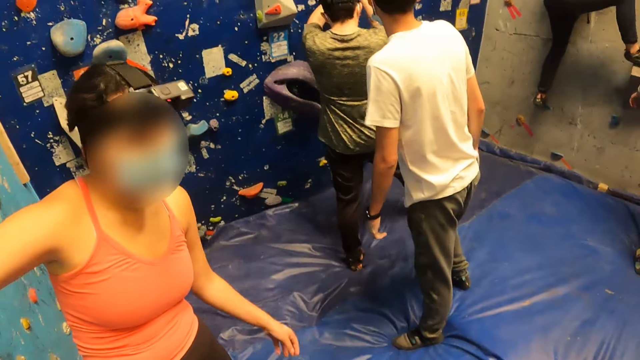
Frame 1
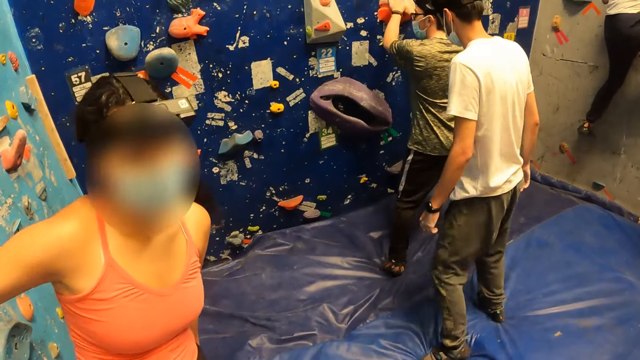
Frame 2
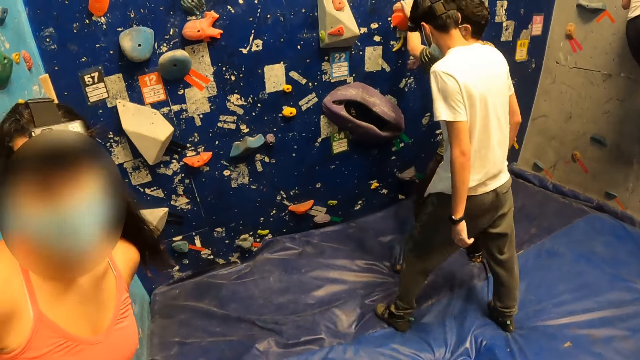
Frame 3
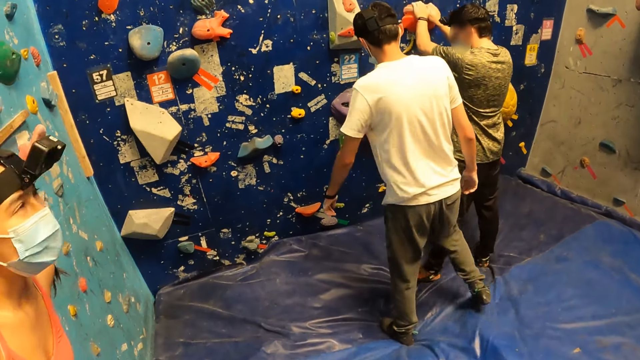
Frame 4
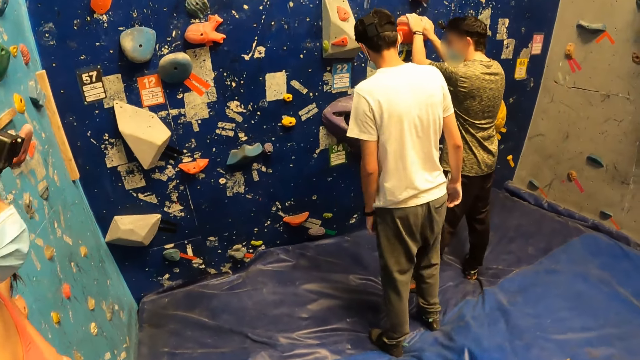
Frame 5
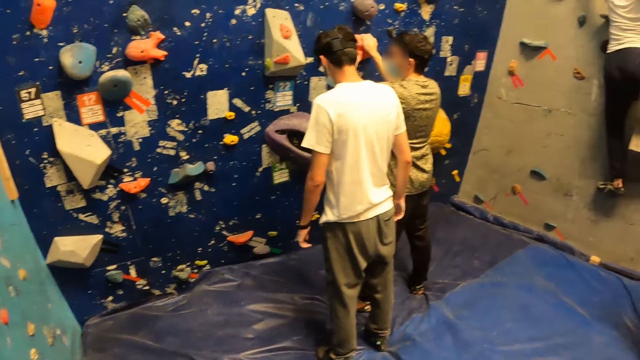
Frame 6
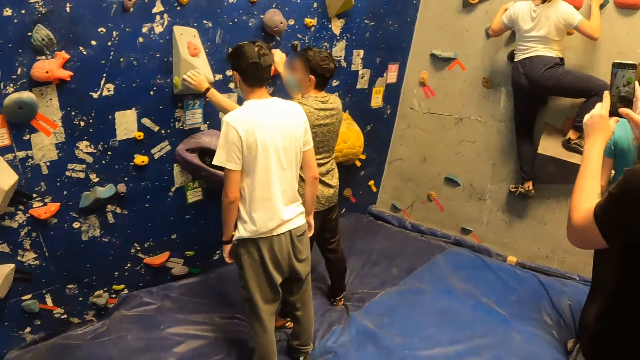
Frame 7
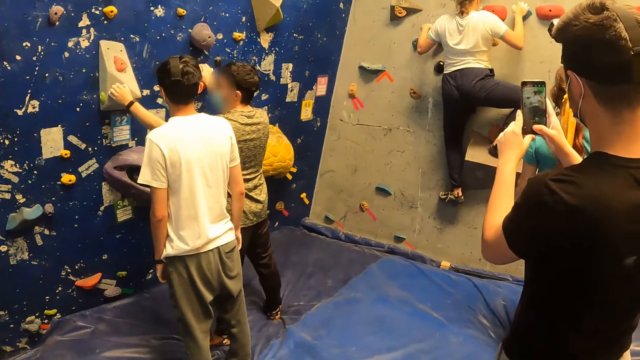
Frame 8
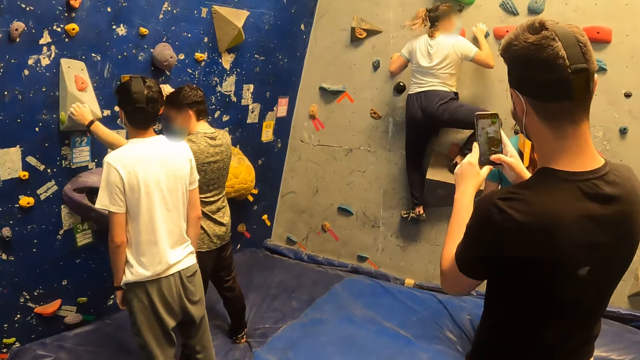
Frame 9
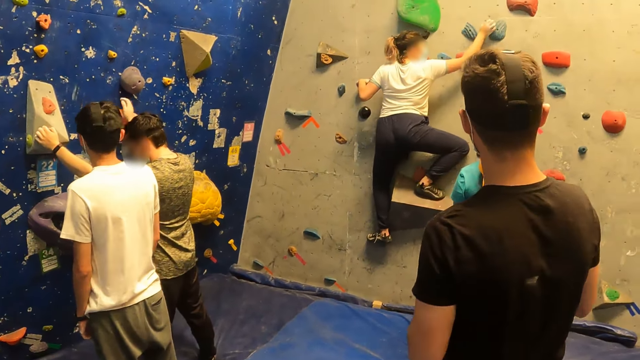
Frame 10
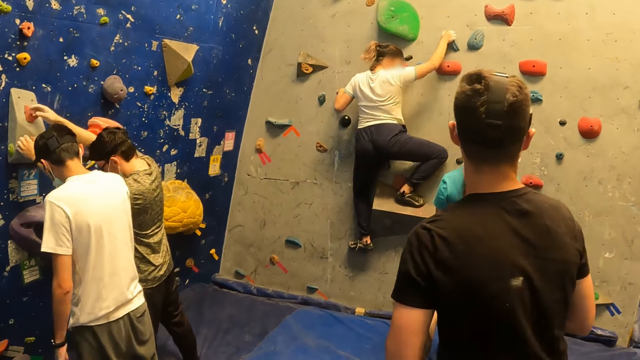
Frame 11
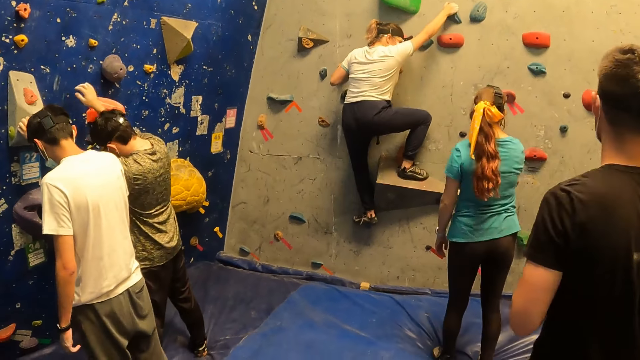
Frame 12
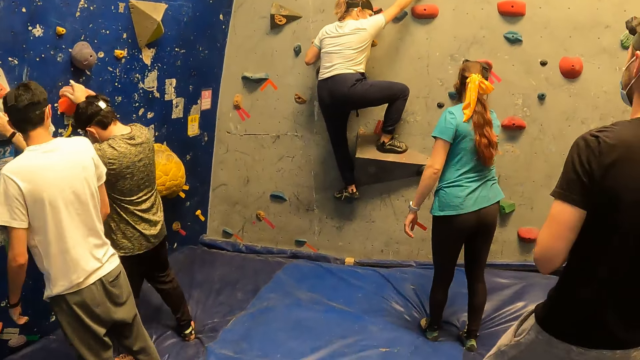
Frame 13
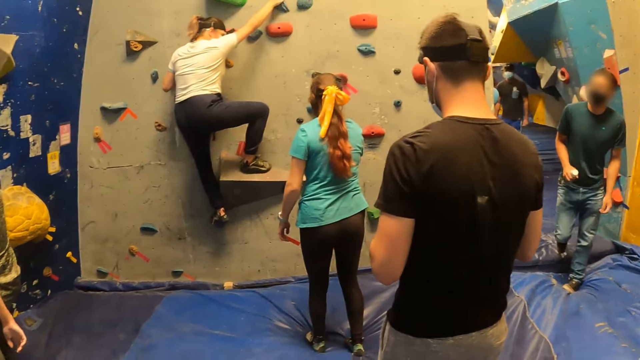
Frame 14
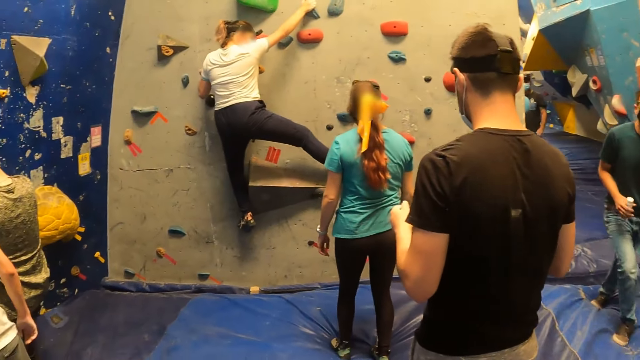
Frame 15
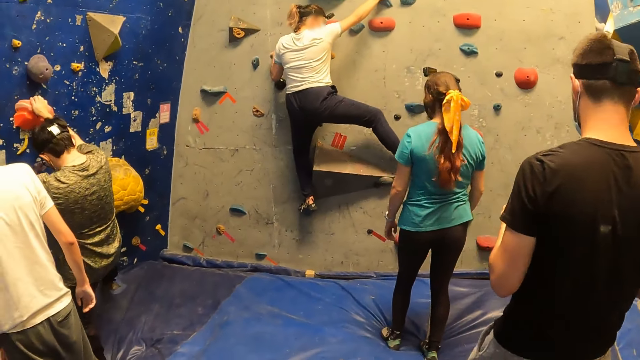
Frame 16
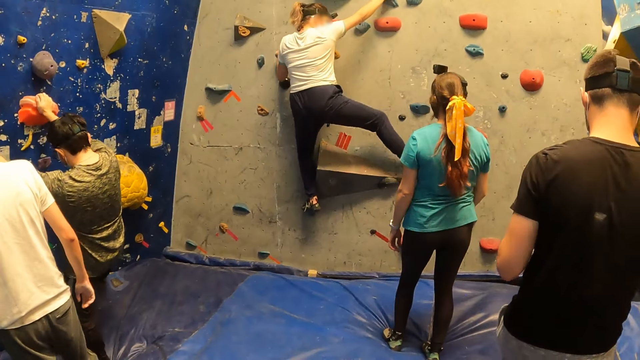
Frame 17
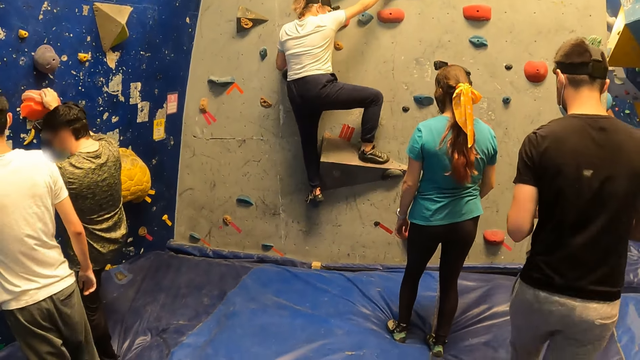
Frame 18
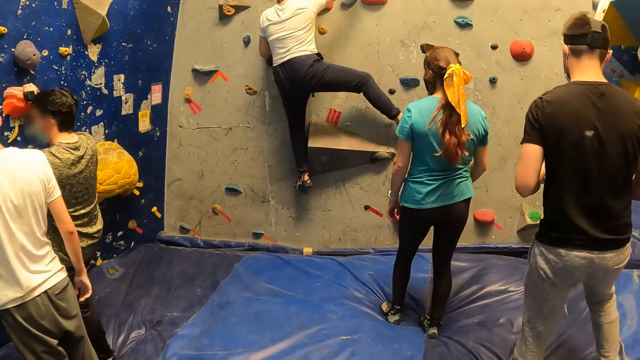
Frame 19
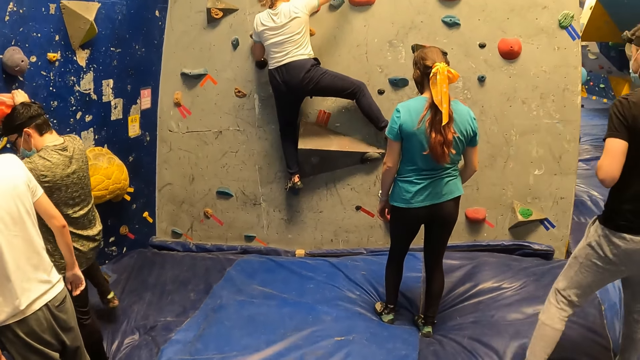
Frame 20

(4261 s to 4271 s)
The camera wearer looks around the room. A woman gestures at another woman.

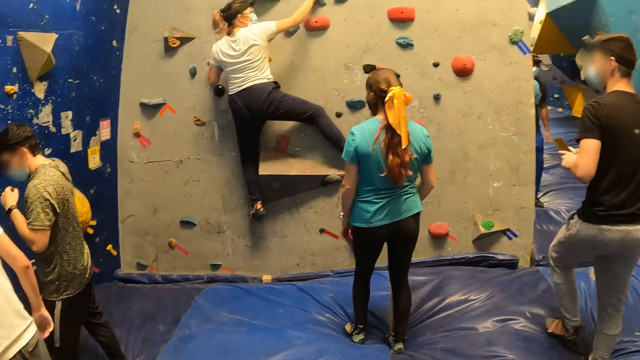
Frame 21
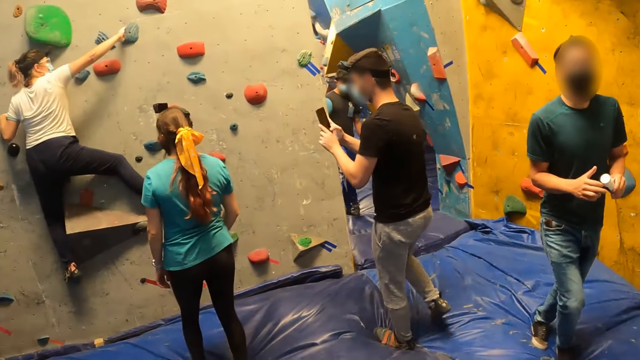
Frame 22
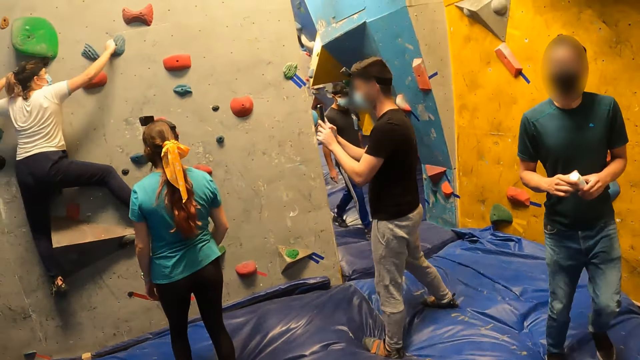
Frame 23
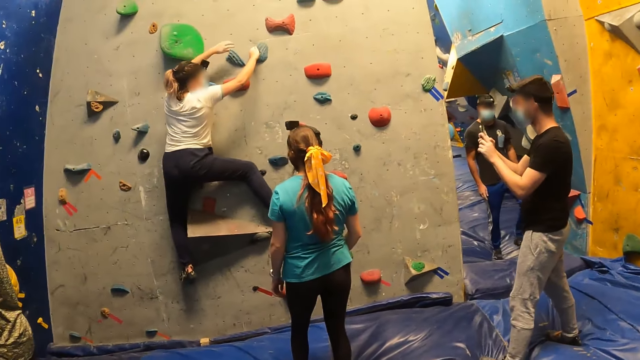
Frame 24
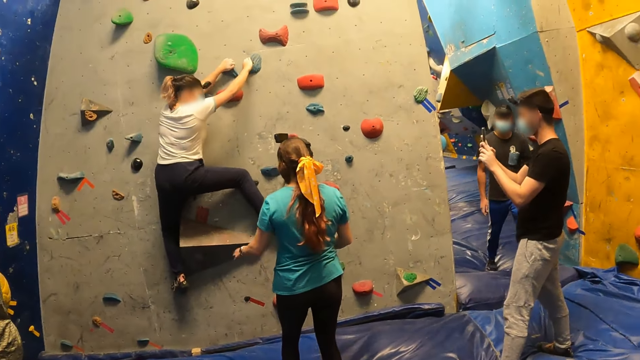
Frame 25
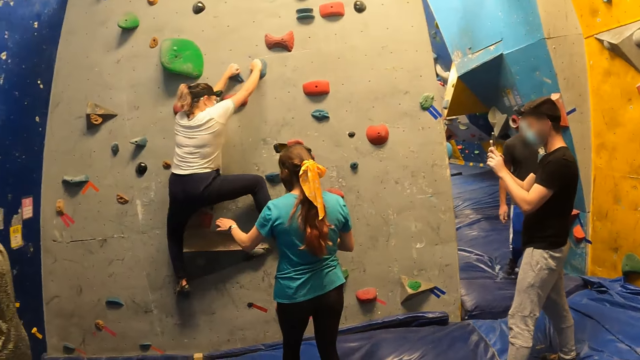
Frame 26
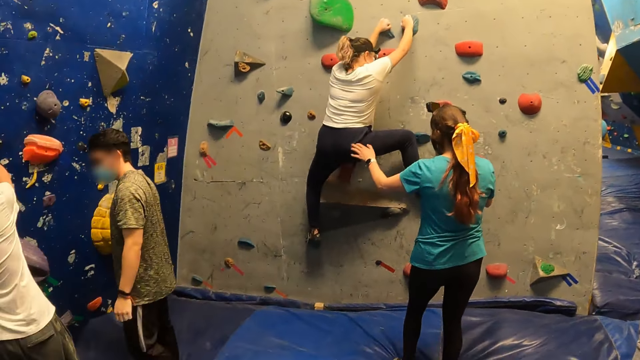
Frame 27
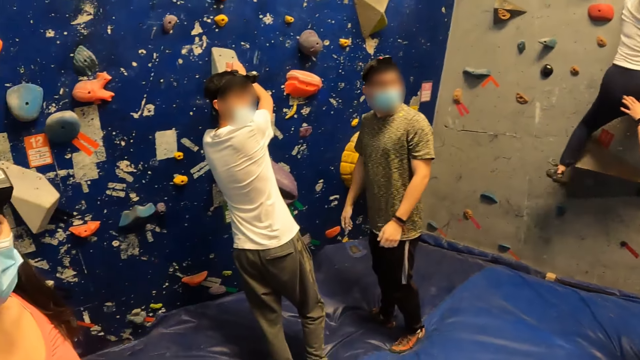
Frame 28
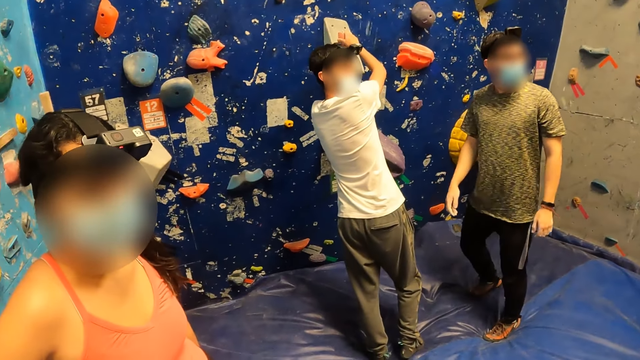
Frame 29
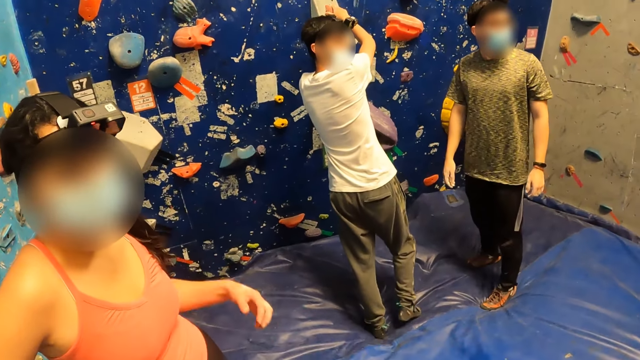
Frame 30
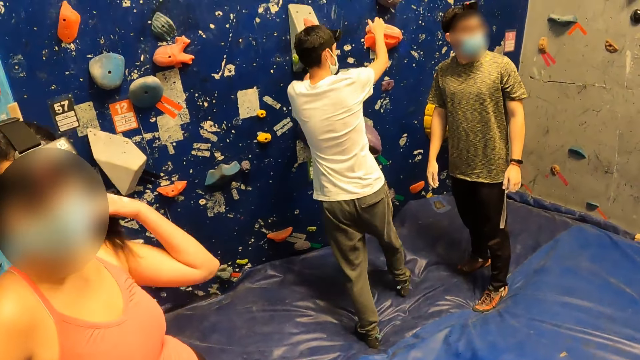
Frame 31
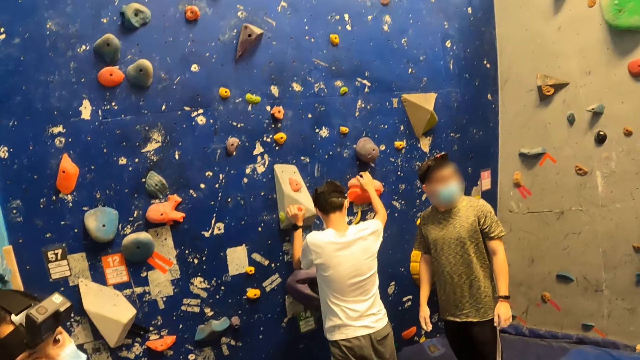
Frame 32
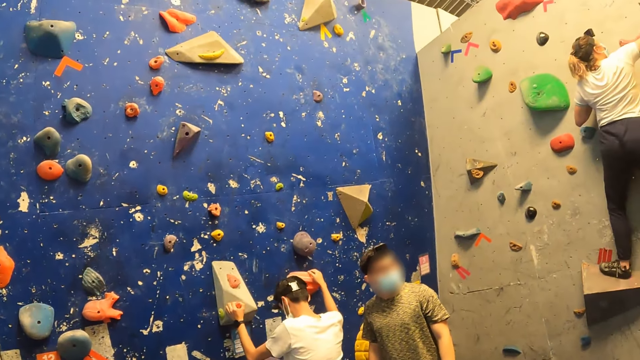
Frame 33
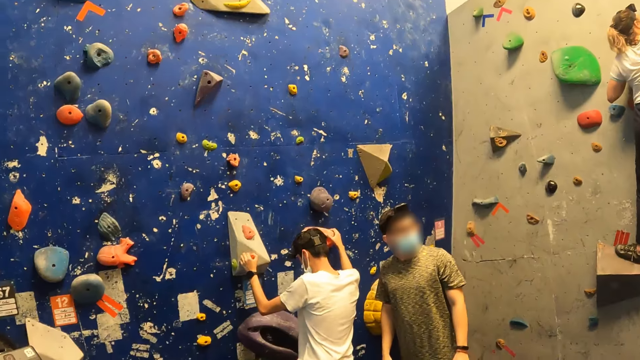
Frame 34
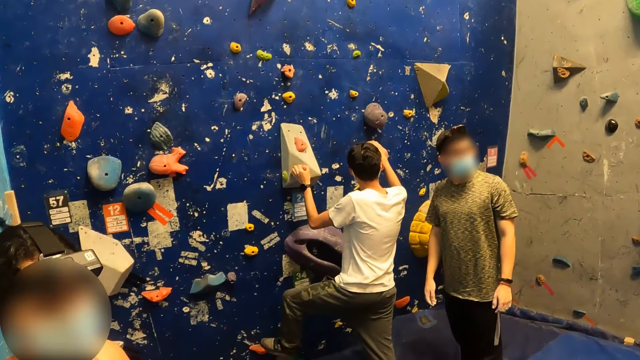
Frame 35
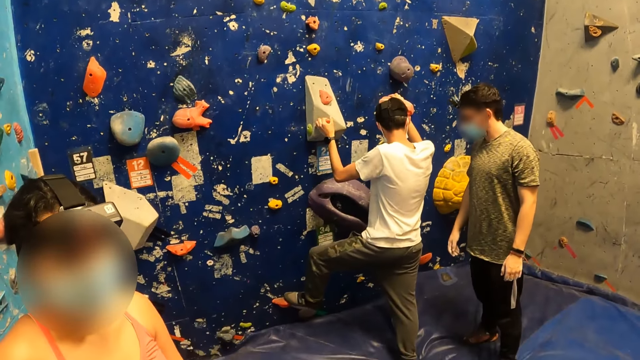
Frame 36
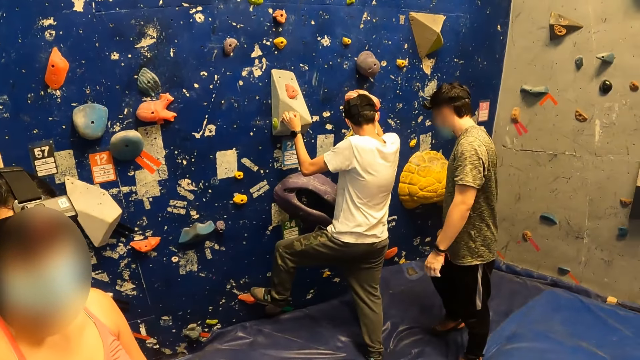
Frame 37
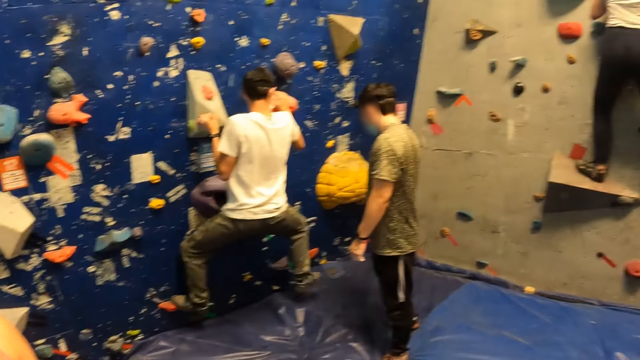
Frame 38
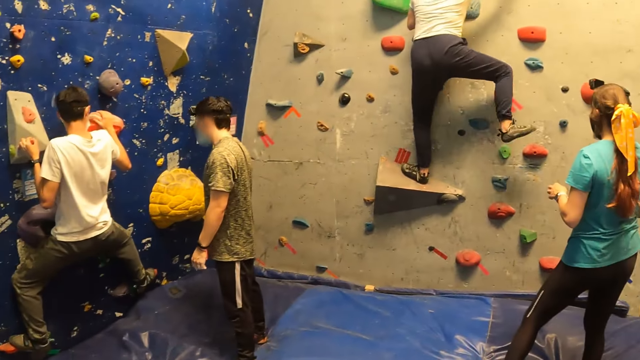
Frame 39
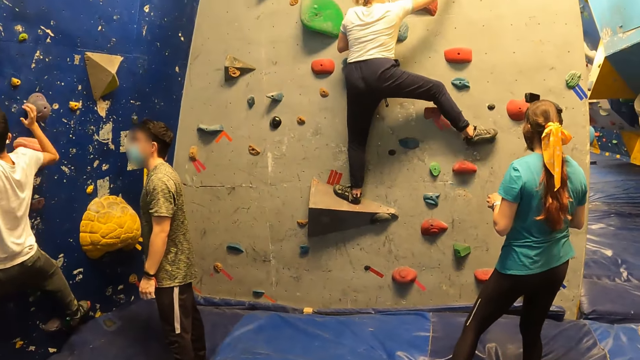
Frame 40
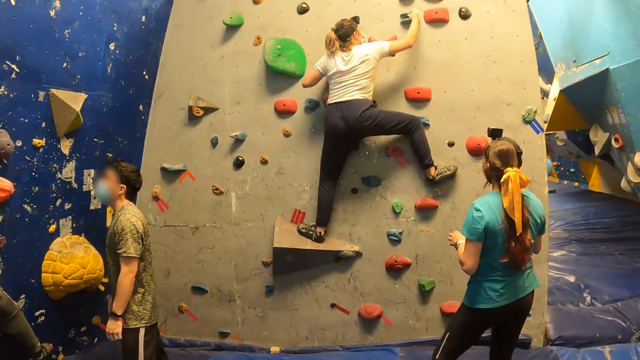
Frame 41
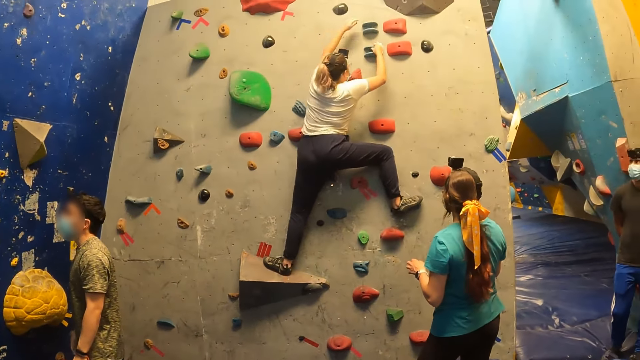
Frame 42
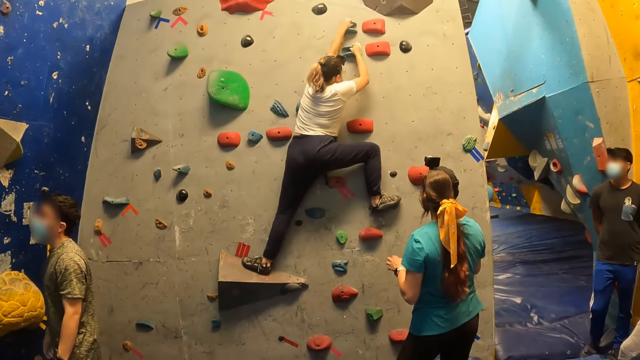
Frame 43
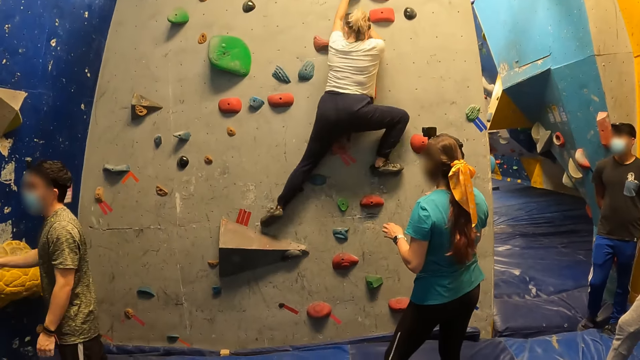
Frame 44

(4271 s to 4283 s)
A man walks towards the camera wearer. A woman directs another woman with her hands. A third woman climbs up the wall. Another man looks at the camera wearer. A fourth woman adjusts her hair with her left hand. The camera wearer looks around the room. The other man climbs up the wall. The third woman climbs up the wall.
